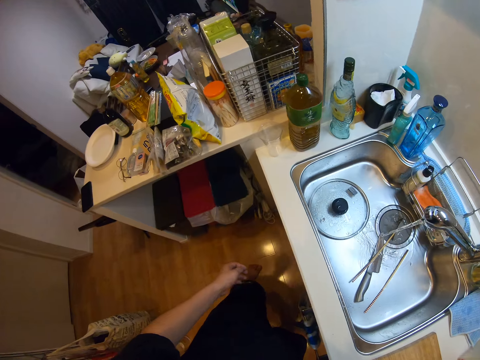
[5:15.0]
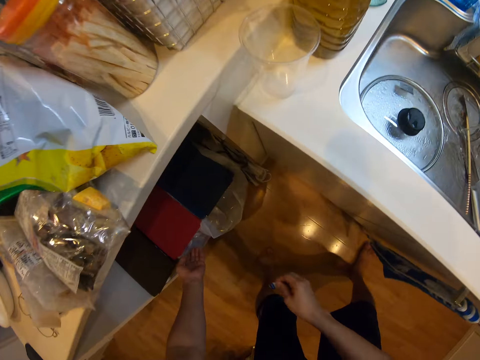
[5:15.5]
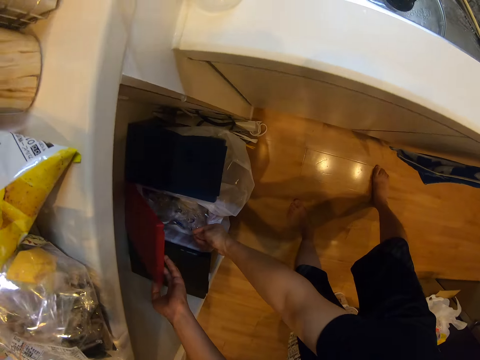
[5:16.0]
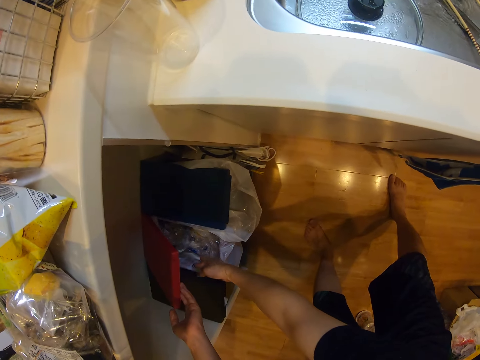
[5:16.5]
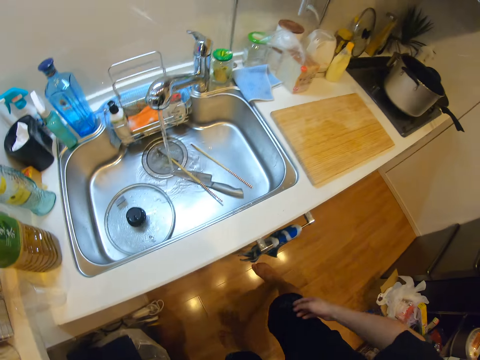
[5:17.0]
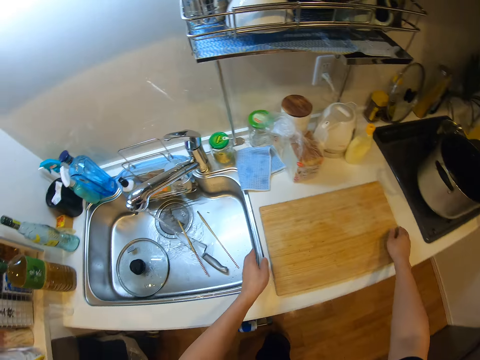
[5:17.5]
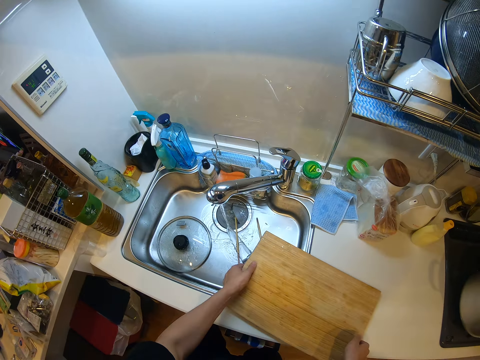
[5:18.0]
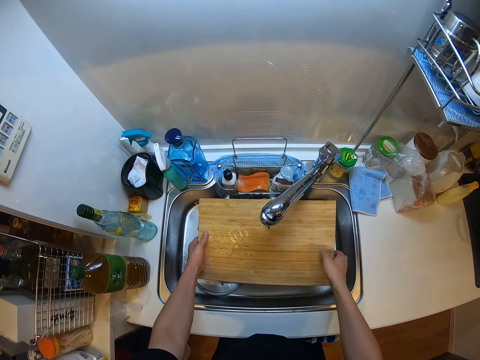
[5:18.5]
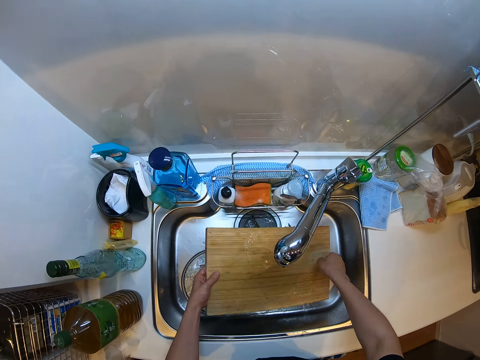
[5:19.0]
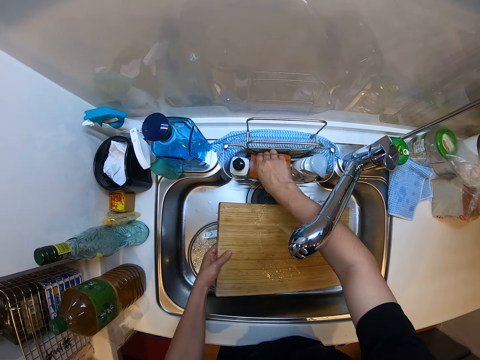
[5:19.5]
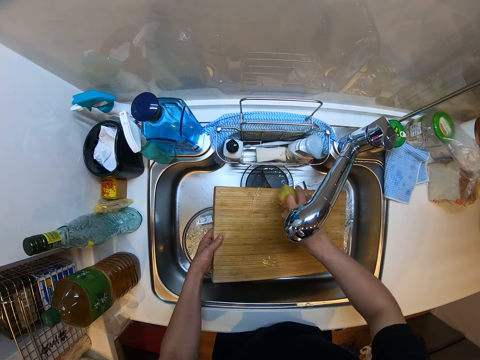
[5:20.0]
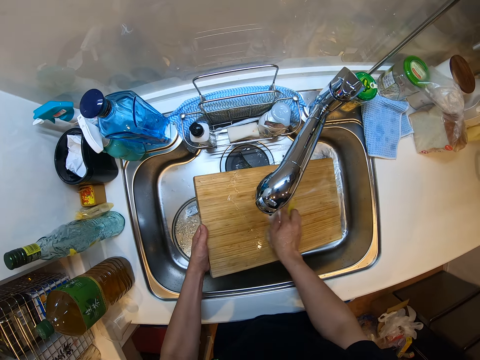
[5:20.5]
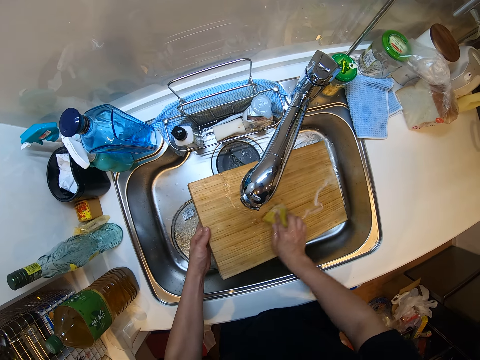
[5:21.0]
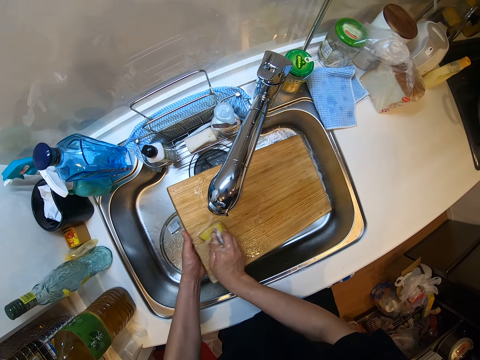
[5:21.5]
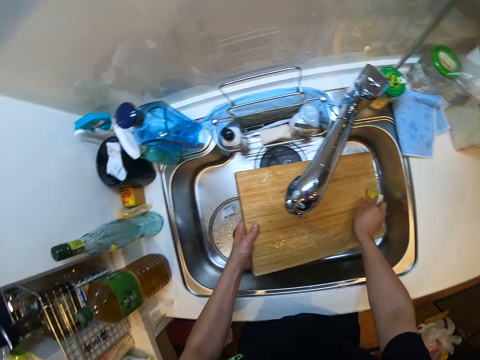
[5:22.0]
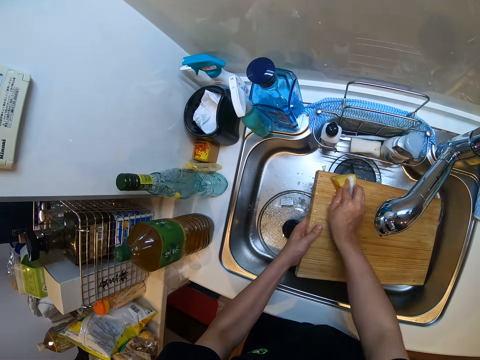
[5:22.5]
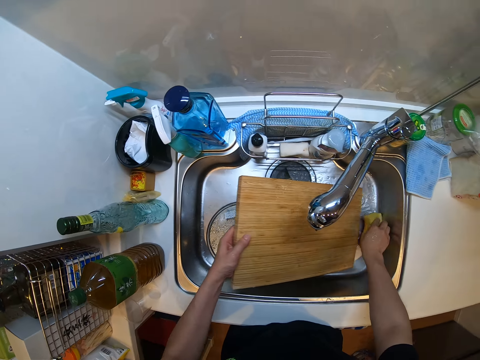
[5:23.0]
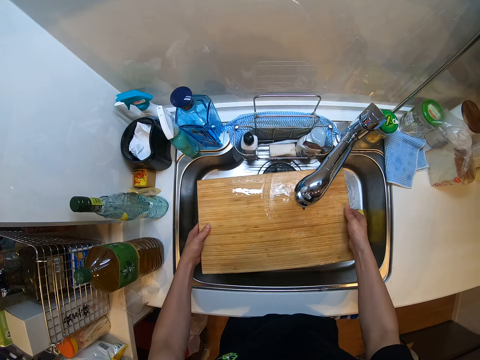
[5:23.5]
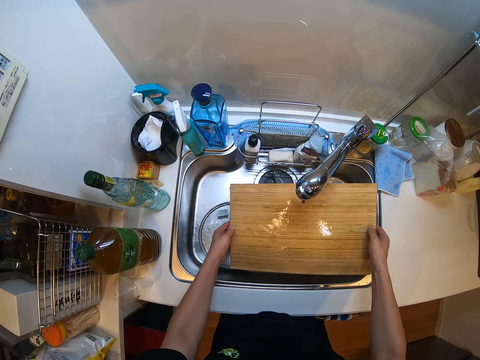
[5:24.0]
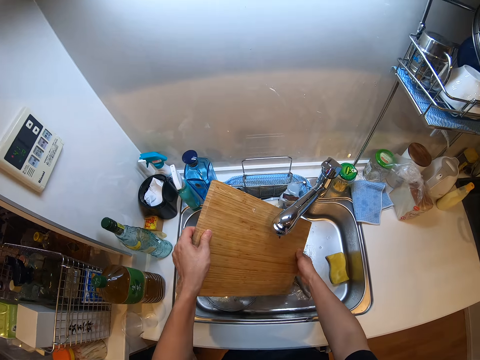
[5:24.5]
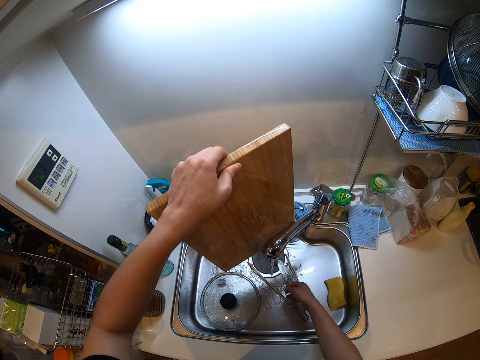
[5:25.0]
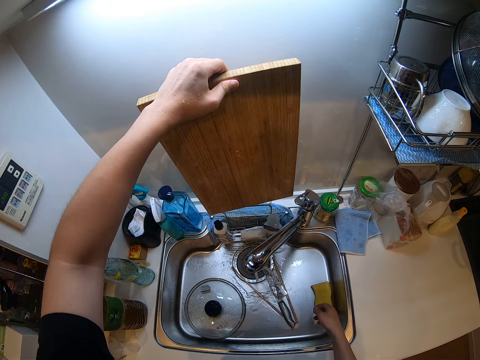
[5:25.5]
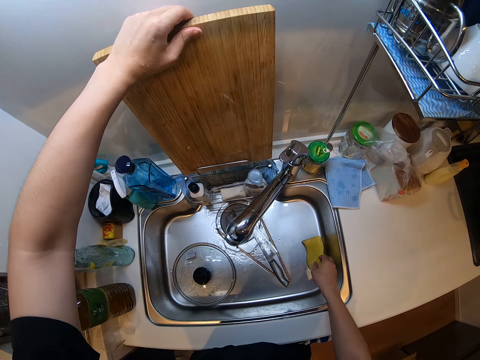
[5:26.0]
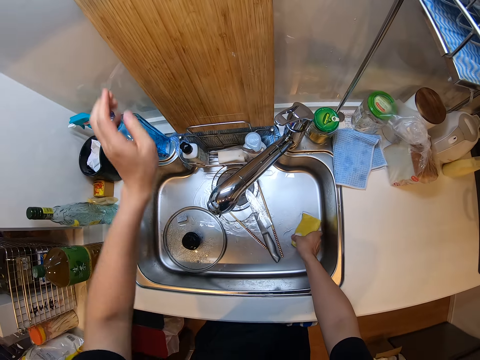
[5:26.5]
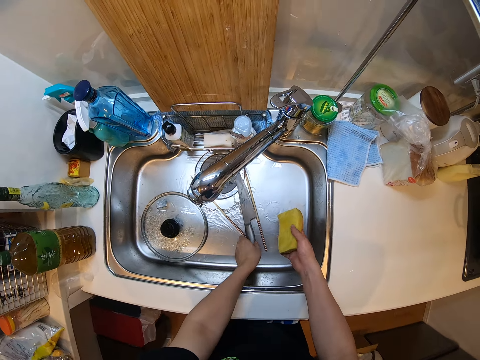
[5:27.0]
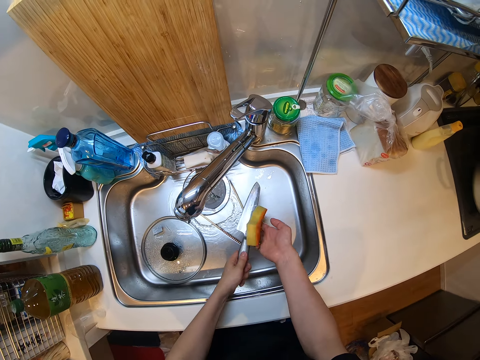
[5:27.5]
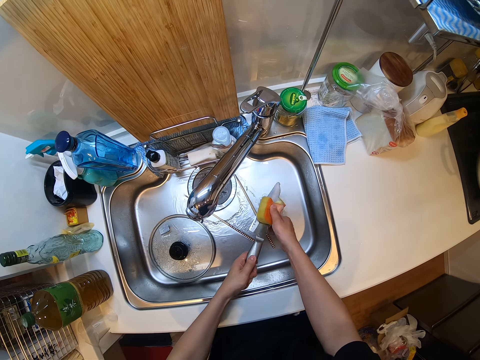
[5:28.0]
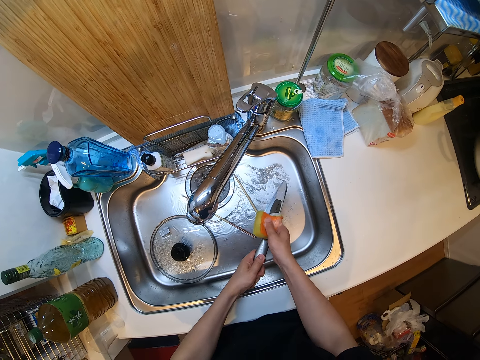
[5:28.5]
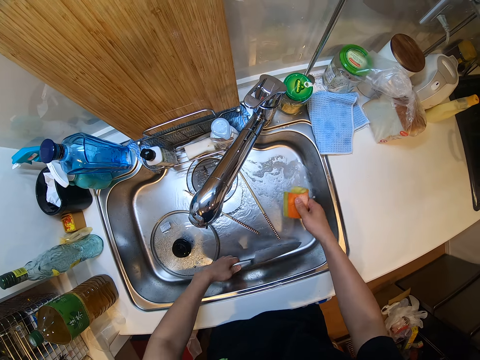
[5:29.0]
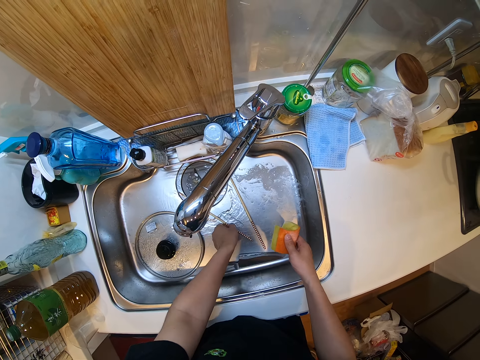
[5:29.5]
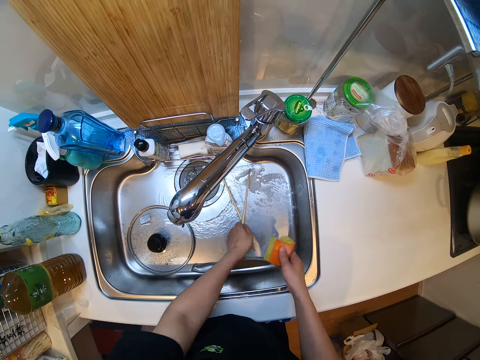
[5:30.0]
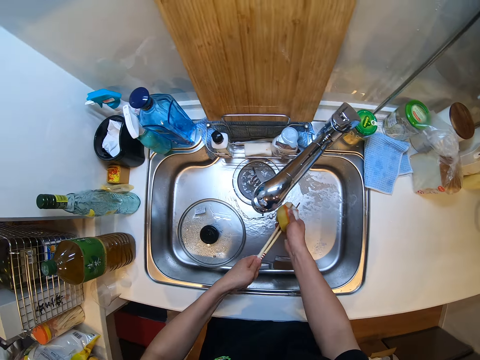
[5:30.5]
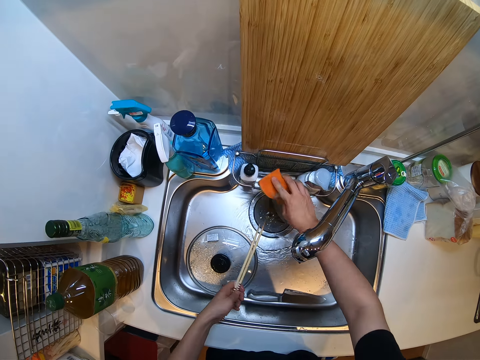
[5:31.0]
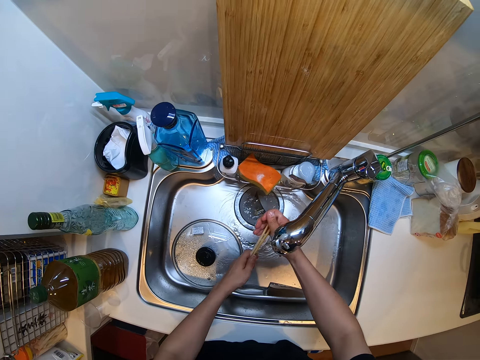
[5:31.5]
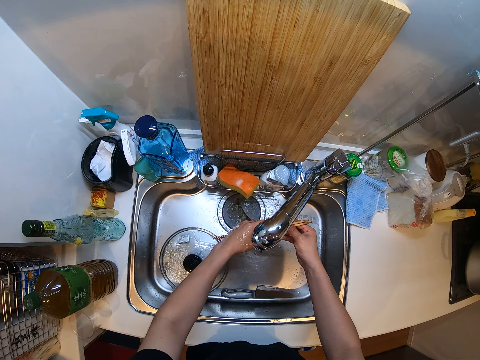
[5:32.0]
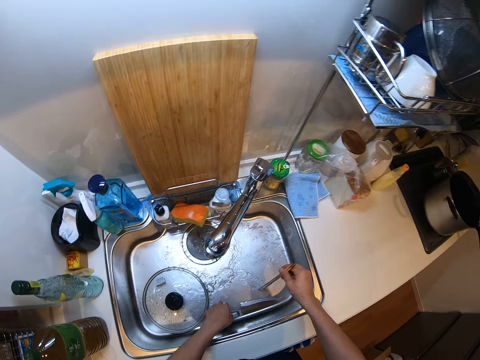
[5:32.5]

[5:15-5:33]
The camera wearer picks up a piece from the chopping board. She looks around the kitchen. She opens the trash can or waste bin. She drops the piece in the waste bin. She closes the trash can. She carries the chopping board from the slab with her two hands. She washes the chopping board in the sink. She places the chopping board on the kitchen sink. She picks up a sponge from the kitchen sink. She cleans the chopping board. She places the sponge on the kitchen sink. She rinses the chopping board in the sink. She stares at the chopping board. She drops the chopping board behind the sponge caddy. She picks up the sponge on the sink. She picks up a knife on the kitchen sink. She washes the knife and chopping sticks or chopsticks in the sink with the sponge. She places the knife on the kitchen sink. She picks up the chopsticks on the kitchen sink. She drops the sponge beside the sink. She rinses the chopping sticks in the sink.

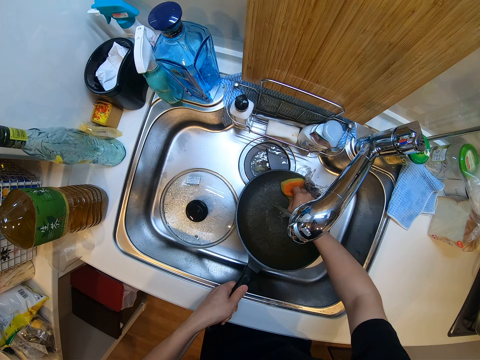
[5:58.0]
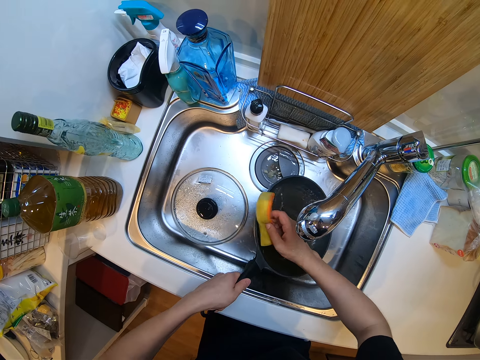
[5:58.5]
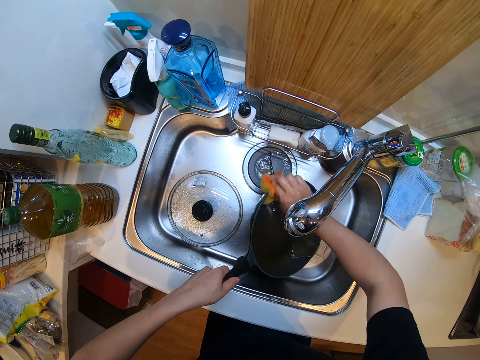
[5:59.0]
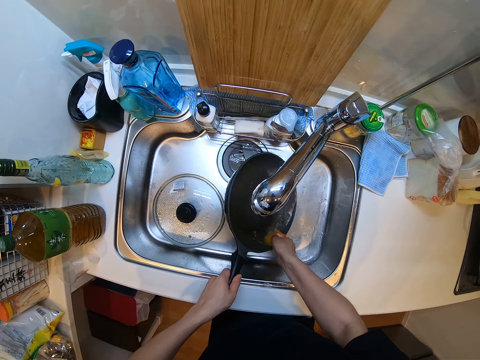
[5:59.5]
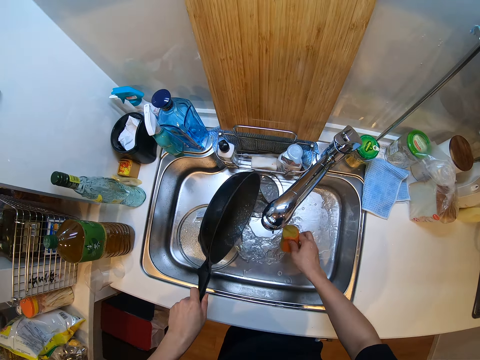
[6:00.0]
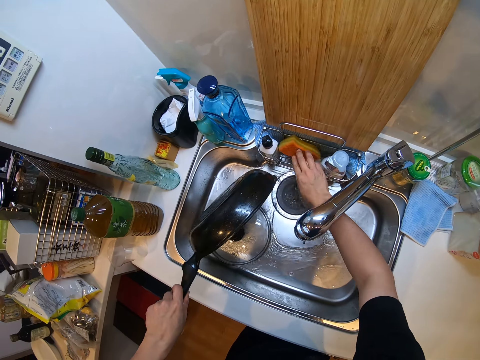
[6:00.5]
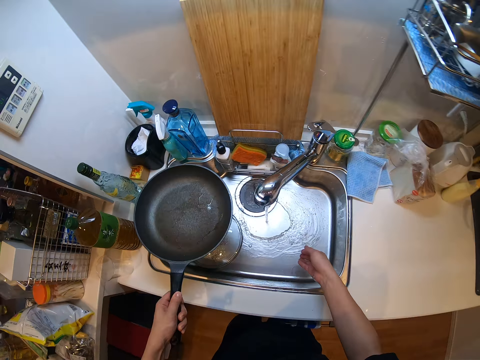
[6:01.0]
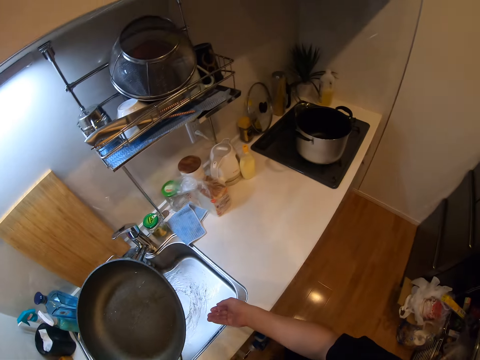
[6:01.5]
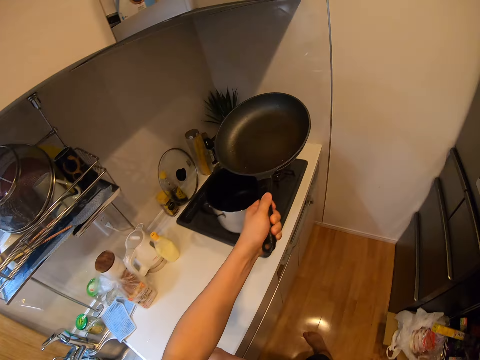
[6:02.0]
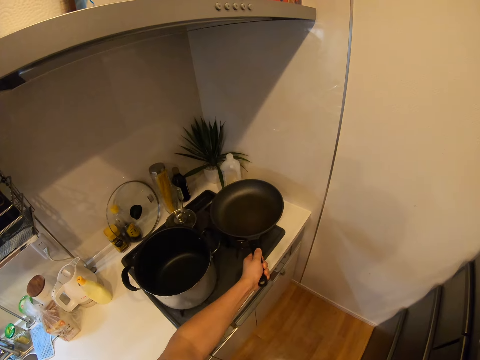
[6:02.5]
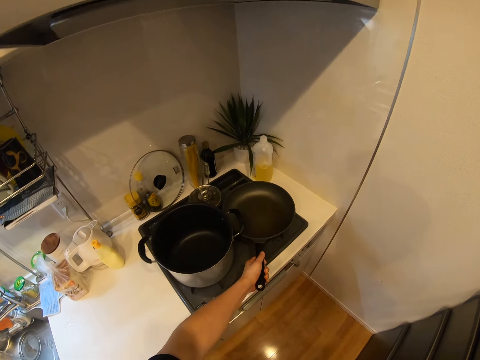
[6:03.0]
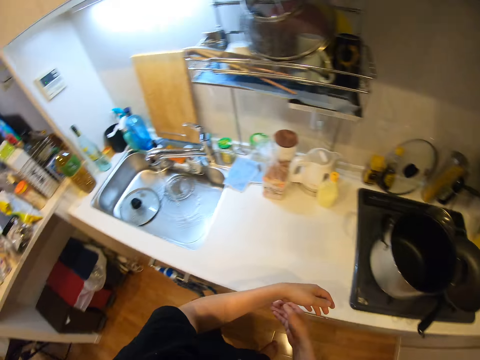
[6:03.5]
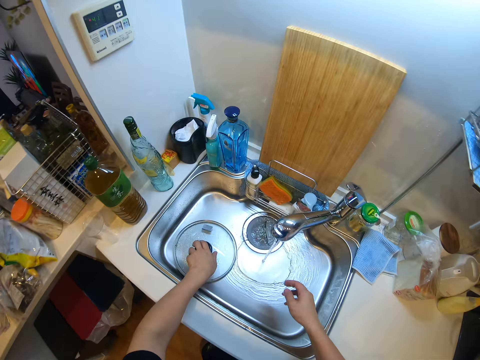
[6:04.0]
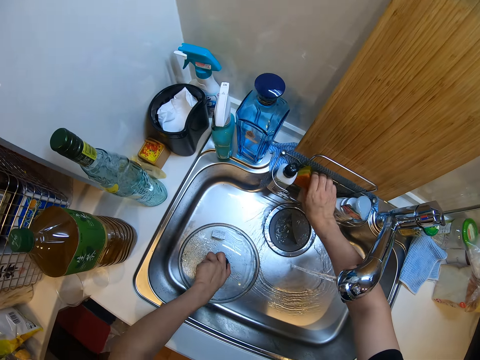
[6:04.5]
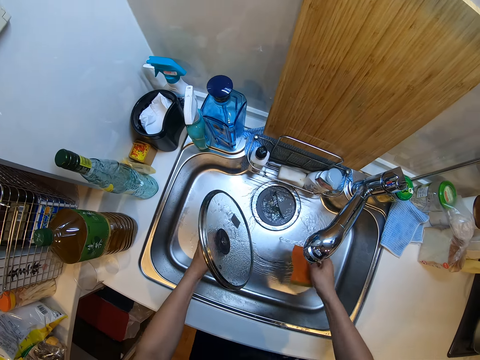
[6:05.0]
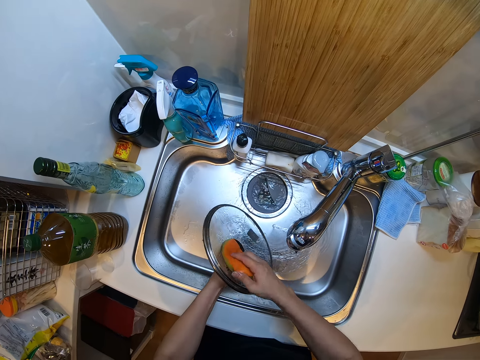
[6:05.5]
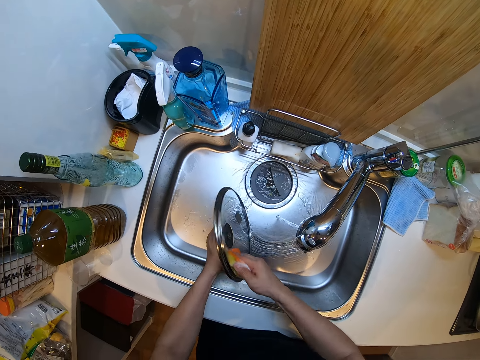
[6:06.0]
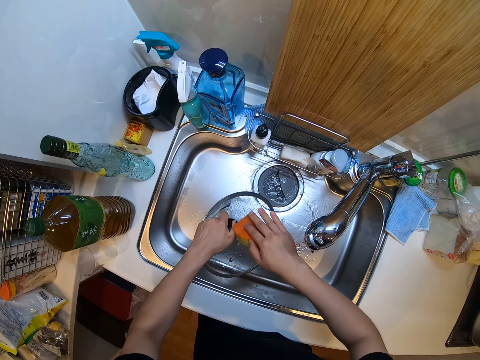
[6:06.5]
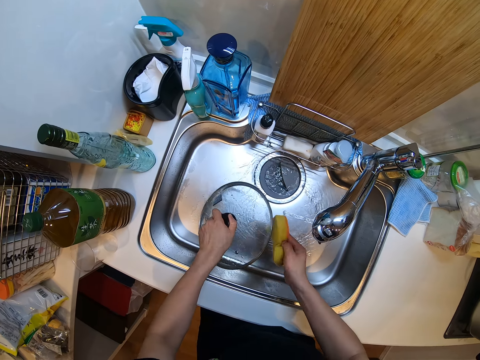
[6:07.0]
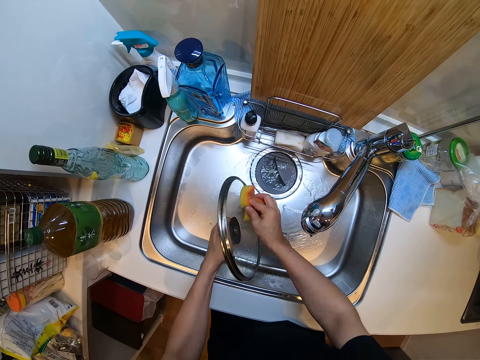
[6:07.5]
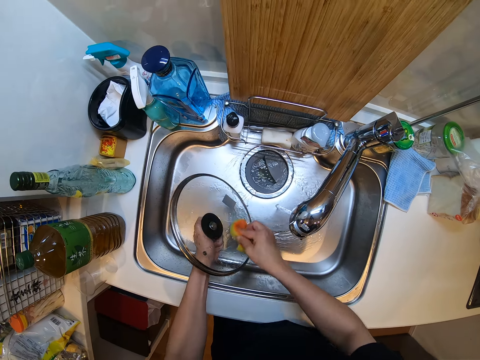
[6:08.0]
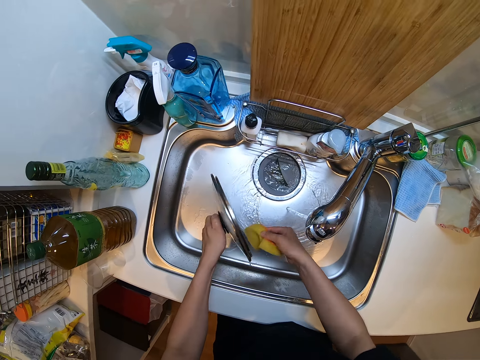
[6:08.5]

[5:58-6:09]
The camera wearer washes the frying pan in the sink with a sponge. She drops the sponge in the sponge caddy beside the sink. She stares at the countertop. She drops the frying pan on the gas cooker. She picks up a lid from the kitchen sink. She picks up the sponge from the sponge caddy beside the sink with her right hand. She washes the lid of the pot in the sink.
